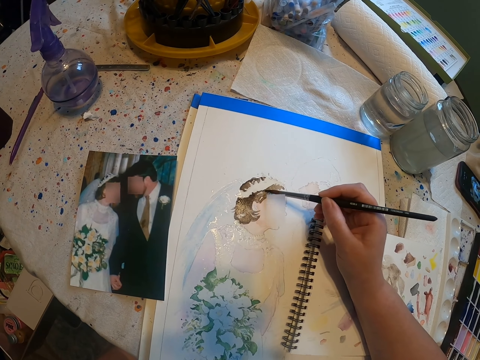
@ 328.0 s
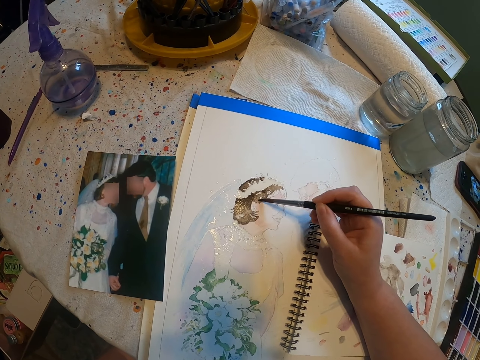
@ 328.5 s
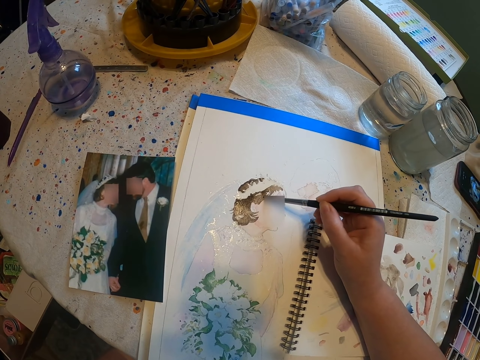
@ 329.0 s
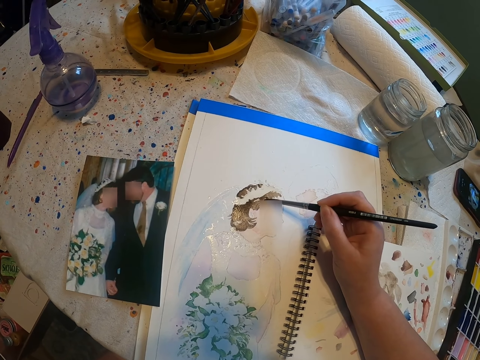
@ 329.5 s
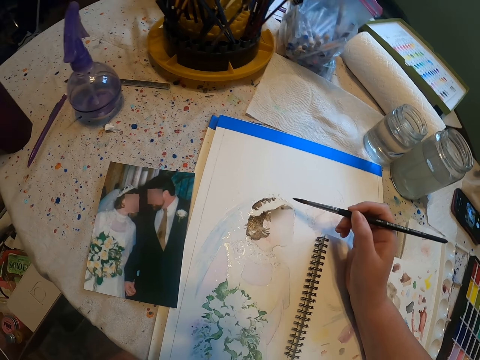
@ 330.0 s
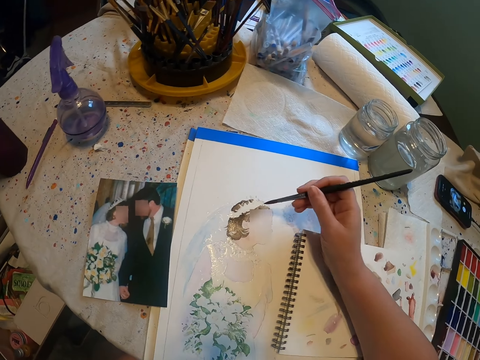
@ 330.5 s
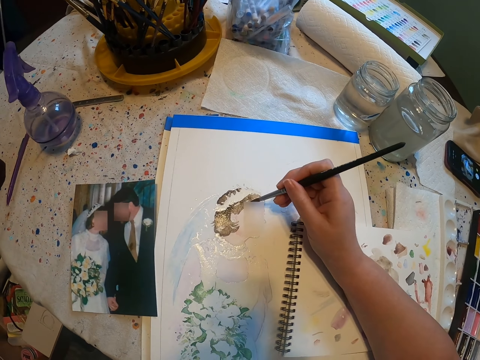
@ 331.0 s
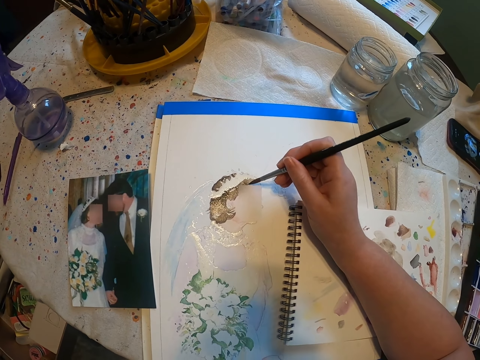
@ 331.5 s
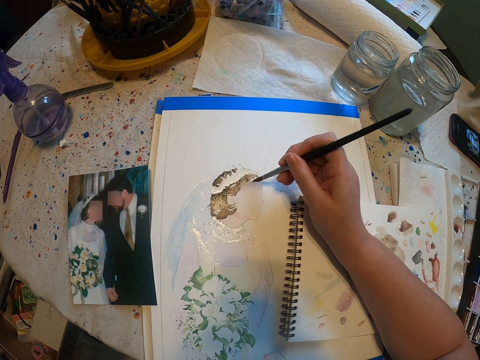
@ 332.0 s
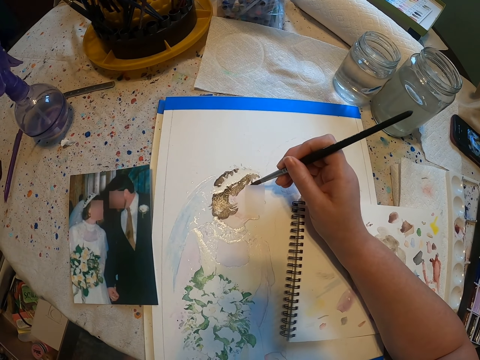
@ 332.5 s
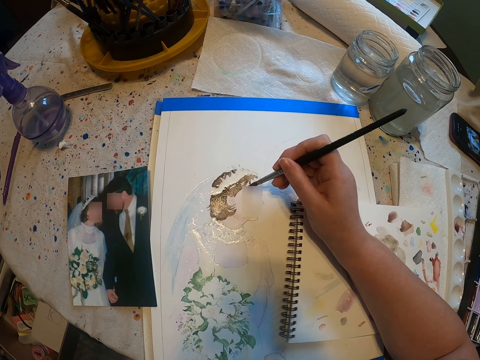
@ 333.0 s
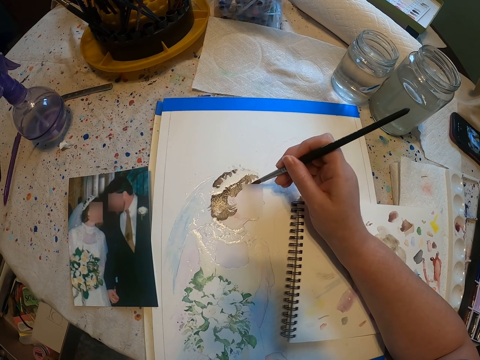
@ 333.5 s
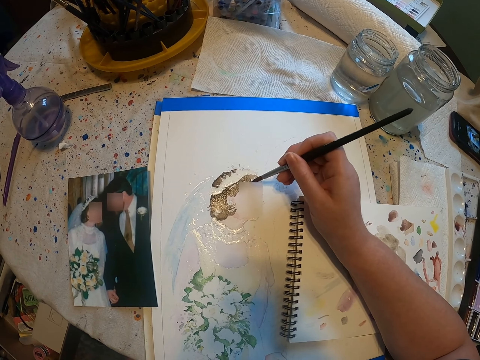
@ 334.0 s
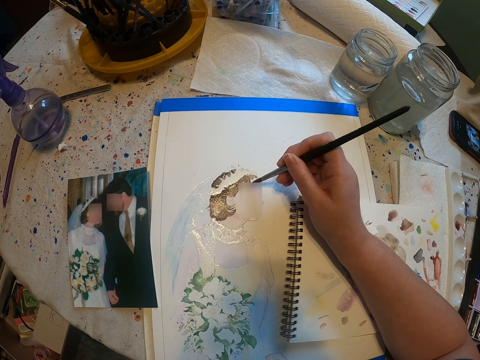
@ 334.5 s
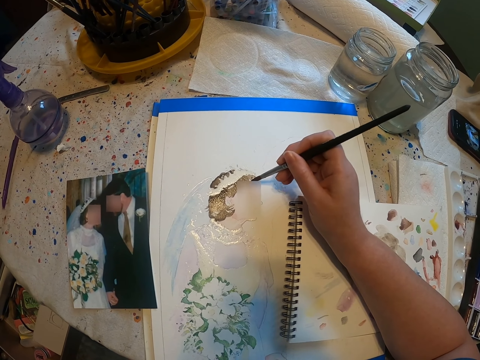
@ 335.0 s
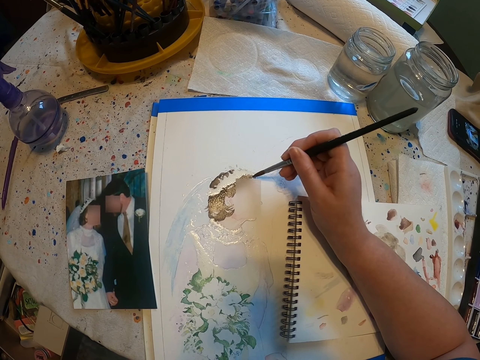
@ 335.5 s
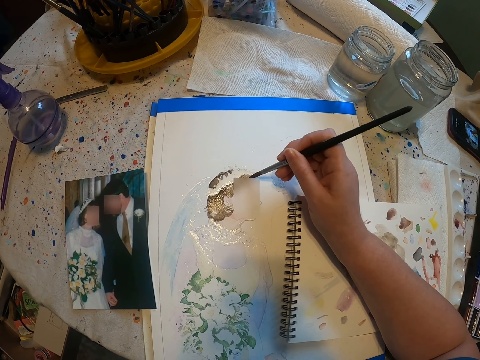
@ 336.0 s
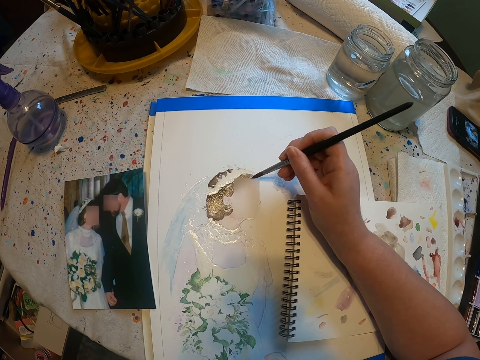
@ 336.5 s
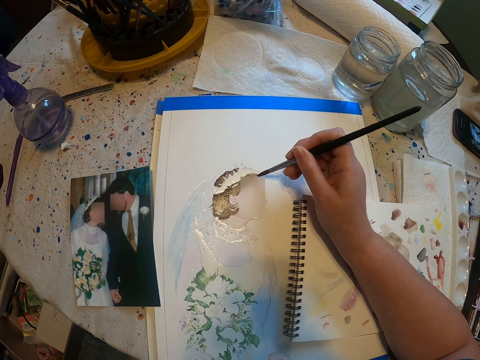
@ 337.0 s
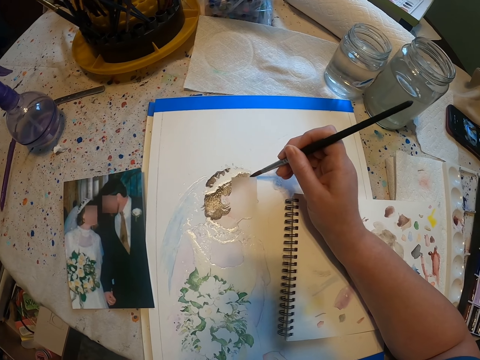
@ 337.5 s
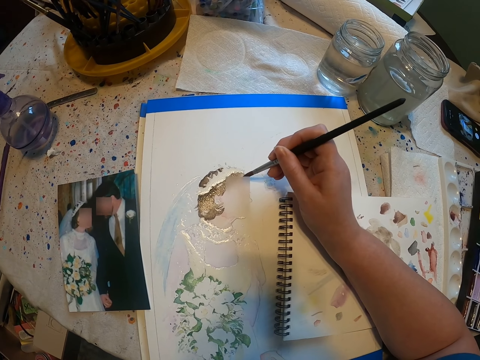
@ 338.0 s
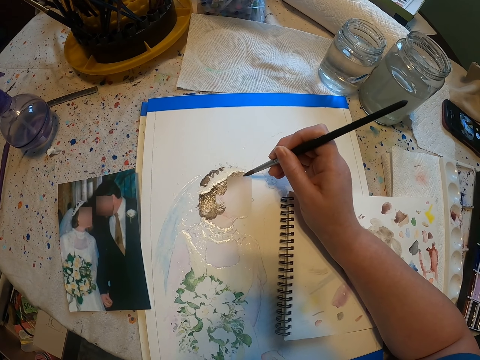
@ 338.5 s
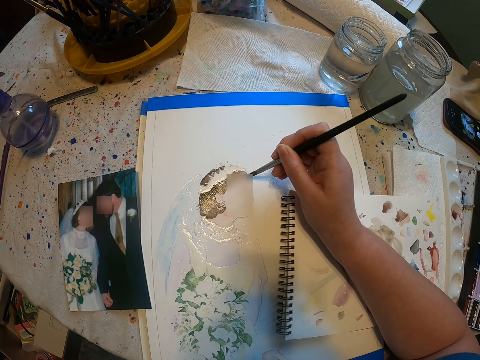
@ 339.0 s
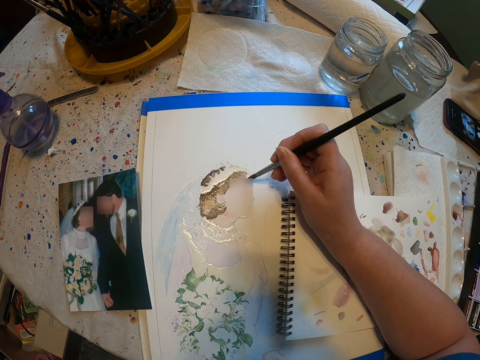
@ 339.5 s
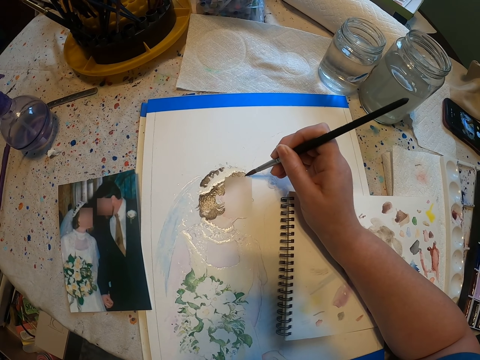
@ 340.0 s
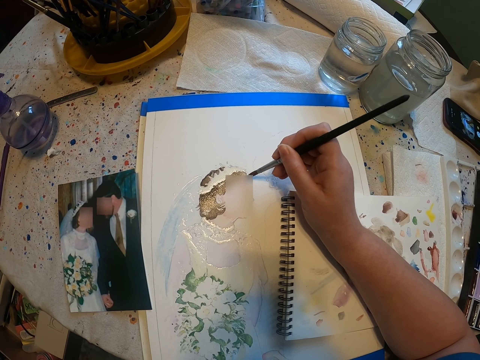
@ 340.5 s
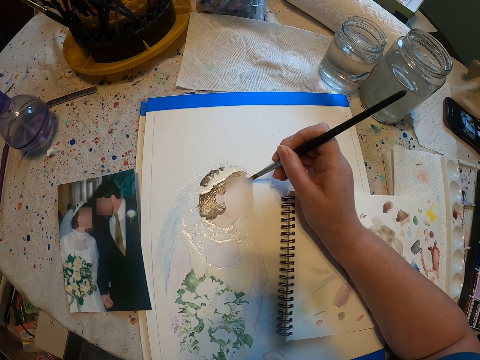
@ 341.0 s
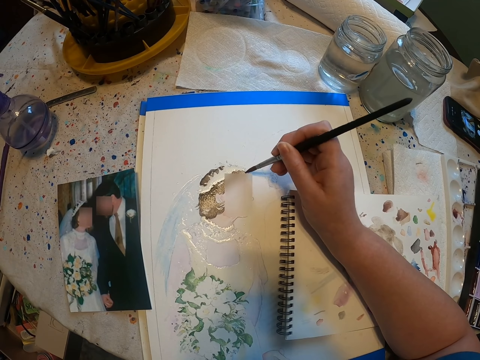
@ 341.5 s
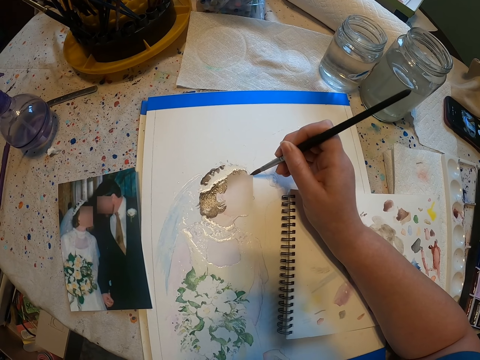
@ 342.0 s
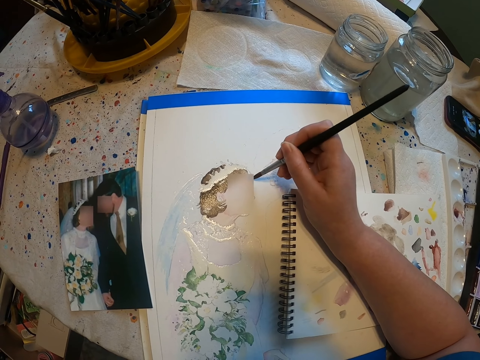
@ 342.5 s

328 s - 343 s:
The camera wearer adjusts a paint brush on her hands. She paints a craft paper with the paint brush.

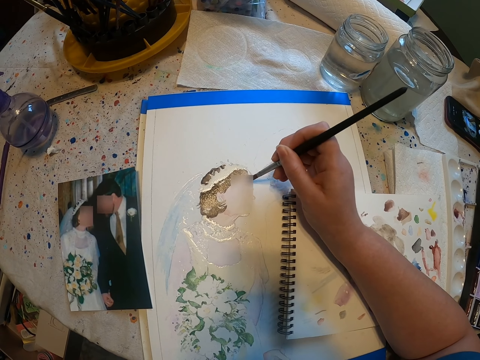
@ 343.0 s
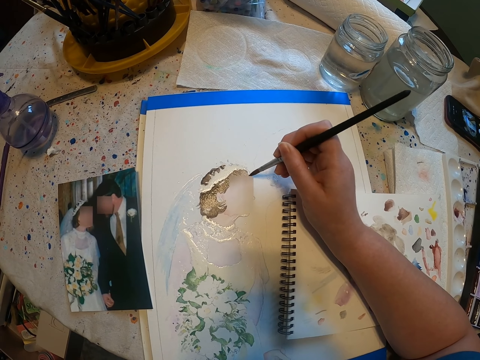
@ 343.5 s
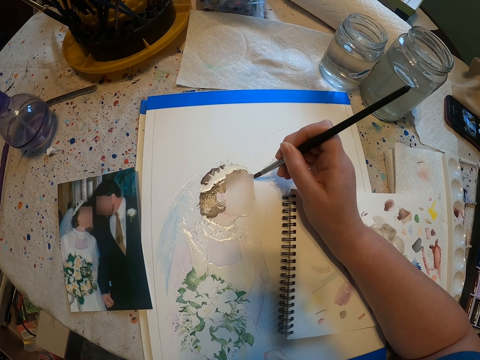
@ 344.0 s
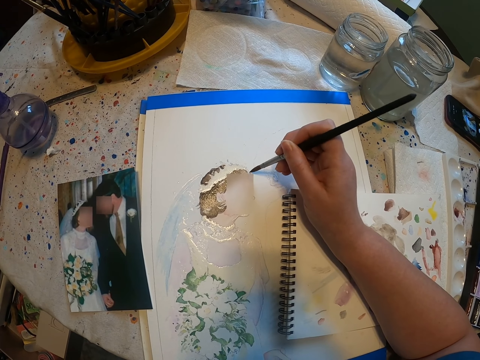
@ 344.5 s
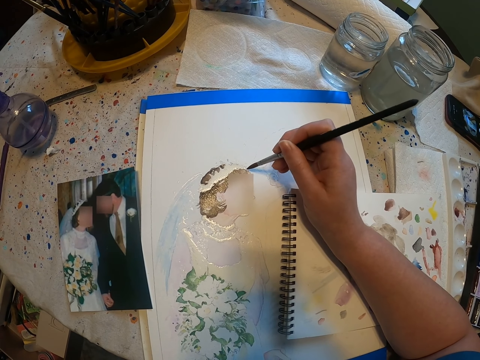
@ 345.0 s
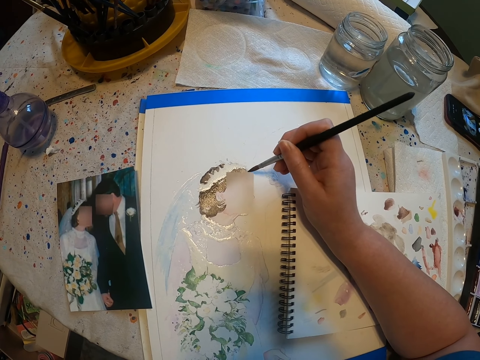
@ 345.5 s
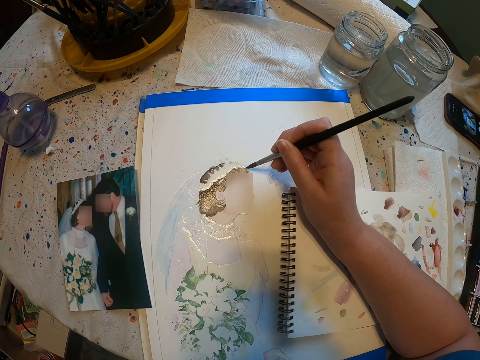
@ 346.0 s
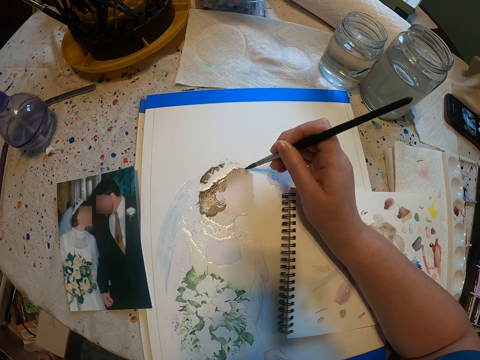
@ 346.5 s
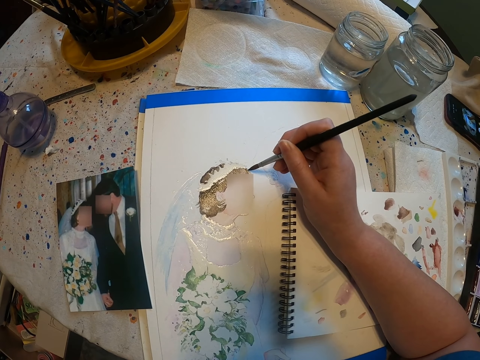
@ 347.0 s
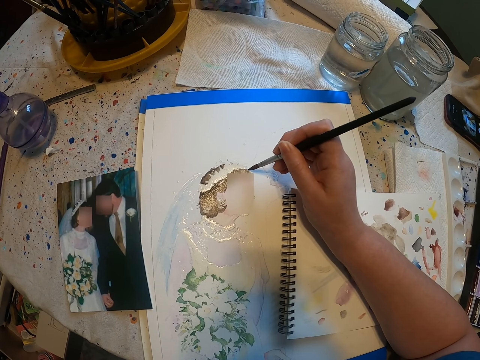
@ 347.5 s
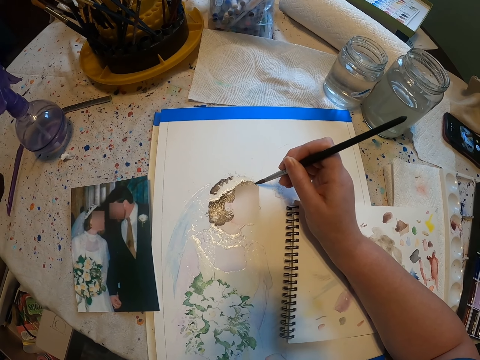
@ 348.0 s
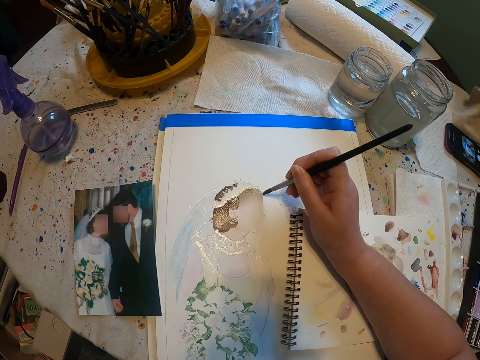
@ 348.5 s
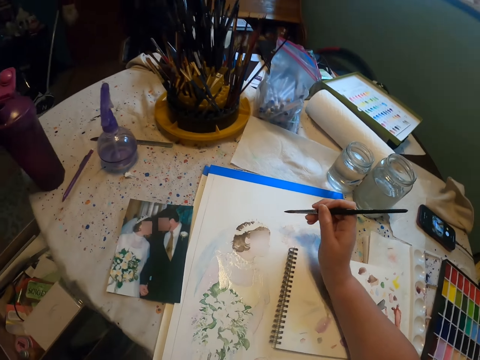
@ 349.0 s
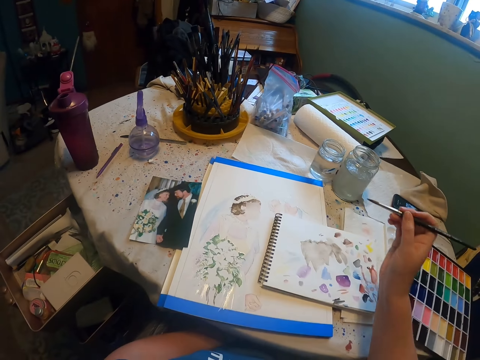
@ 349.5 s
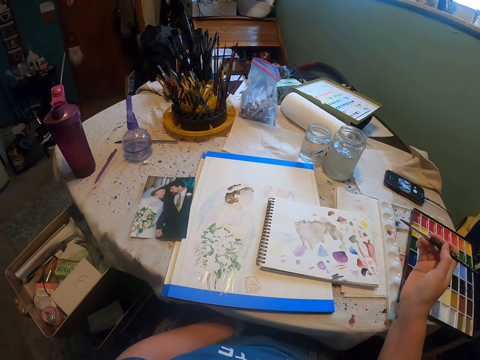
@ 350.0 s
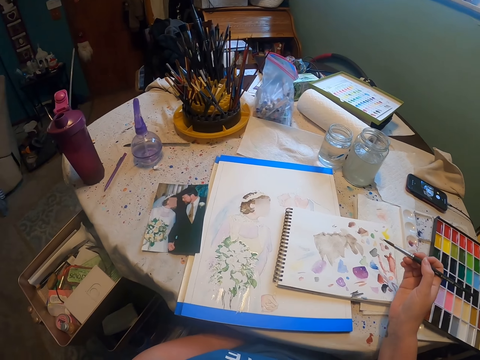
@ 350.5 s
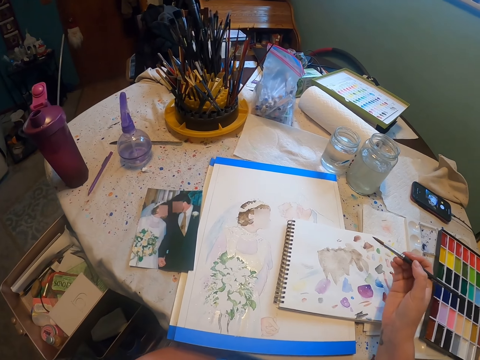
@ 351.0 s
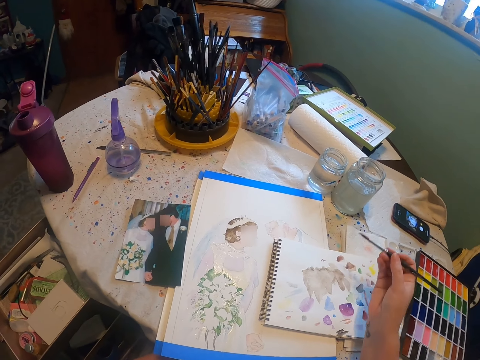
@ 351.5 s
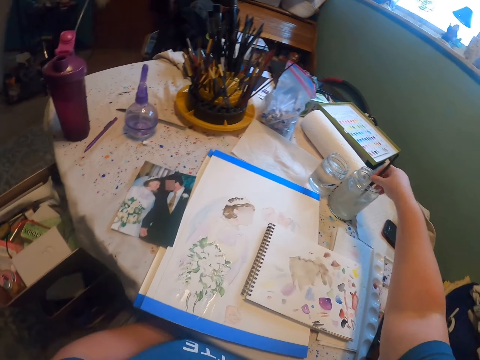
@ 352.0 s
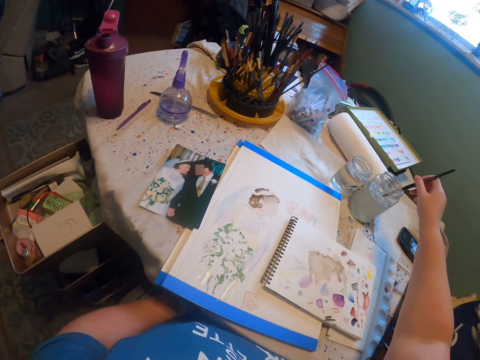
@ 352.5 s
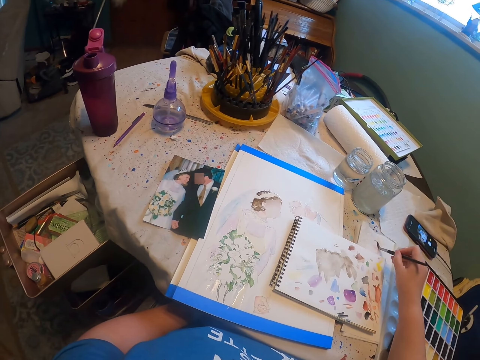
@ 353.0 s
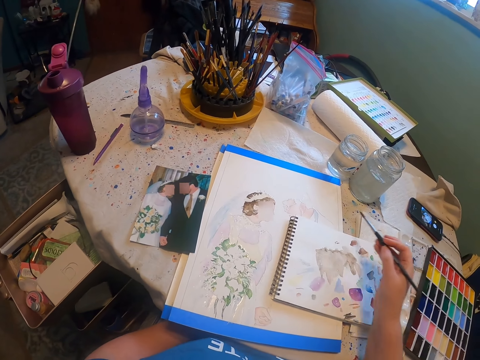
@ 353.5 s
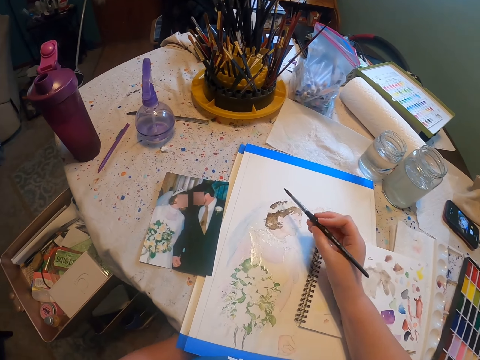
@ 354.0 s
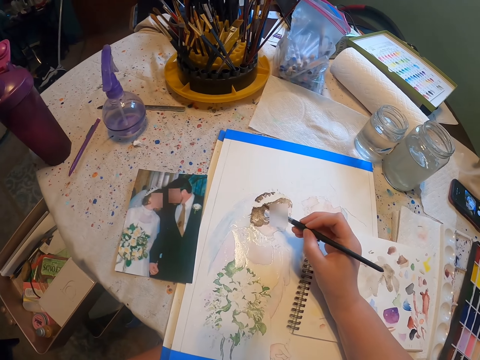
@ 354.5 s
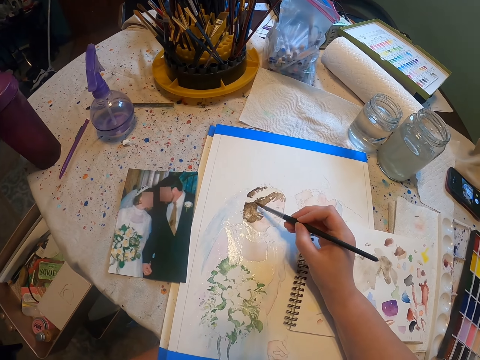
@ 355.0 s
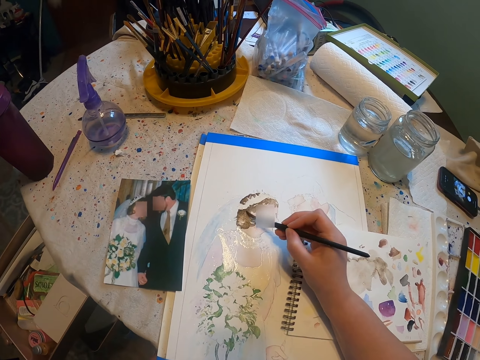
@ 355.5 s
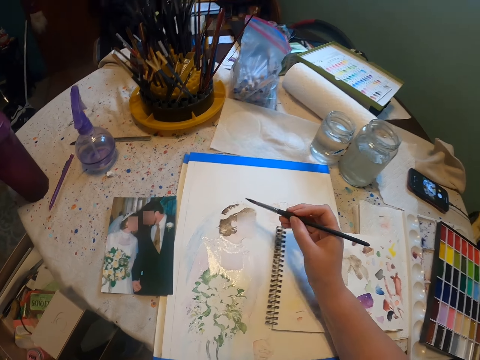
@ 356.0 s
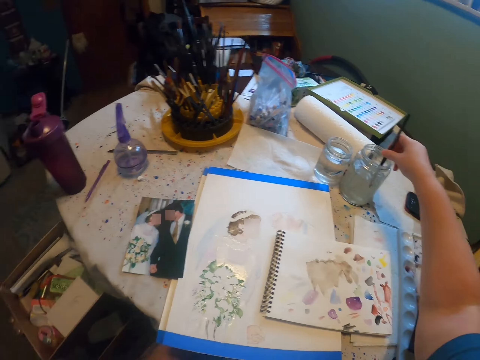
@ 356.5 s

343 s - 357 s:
The camera wearer looks around a room. They rinse a paint brush in a tin, wipe the paint brush on a craft paper, and paint the craft paper with the paint brush.
